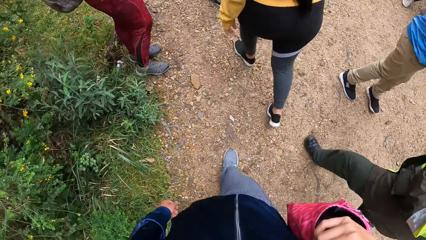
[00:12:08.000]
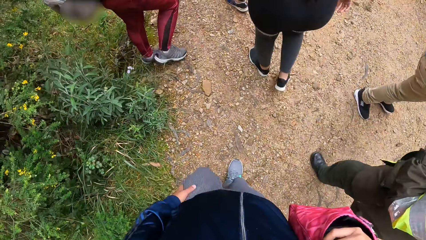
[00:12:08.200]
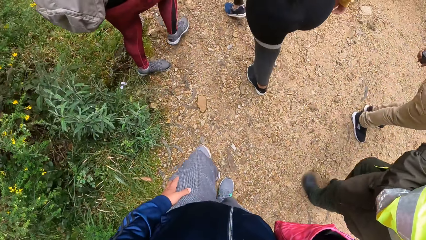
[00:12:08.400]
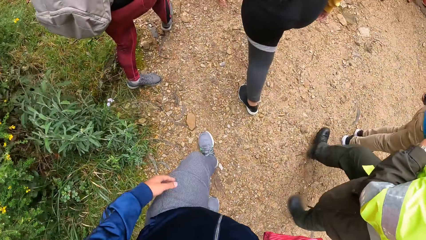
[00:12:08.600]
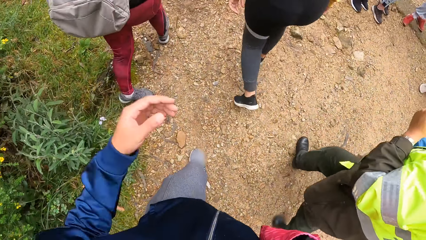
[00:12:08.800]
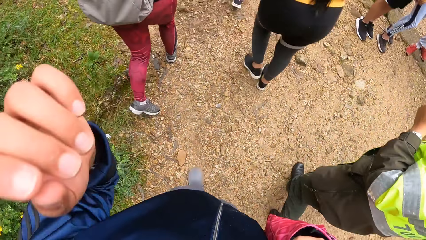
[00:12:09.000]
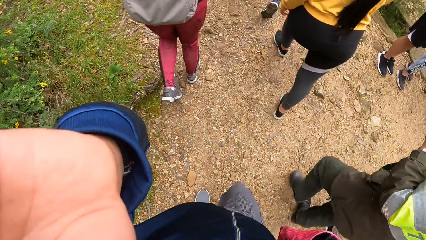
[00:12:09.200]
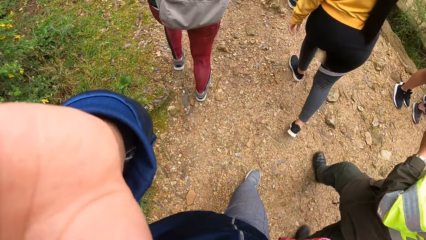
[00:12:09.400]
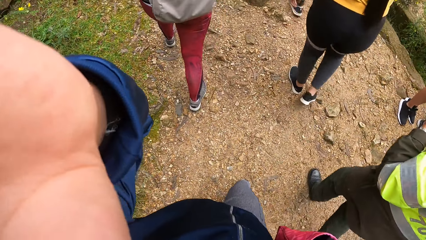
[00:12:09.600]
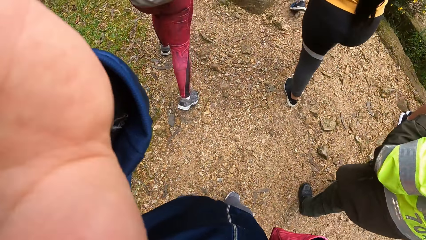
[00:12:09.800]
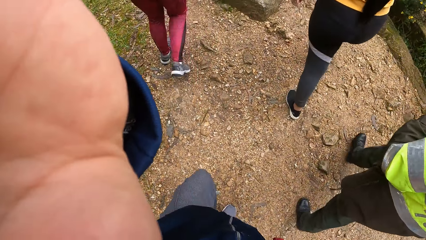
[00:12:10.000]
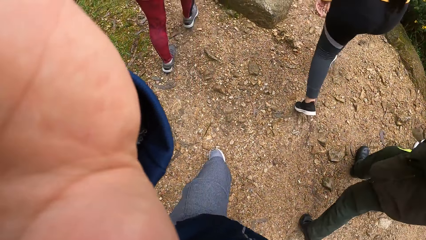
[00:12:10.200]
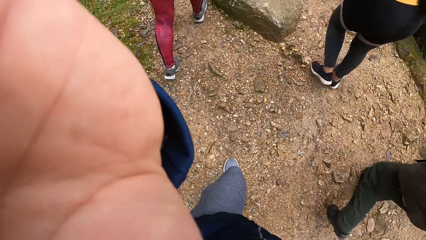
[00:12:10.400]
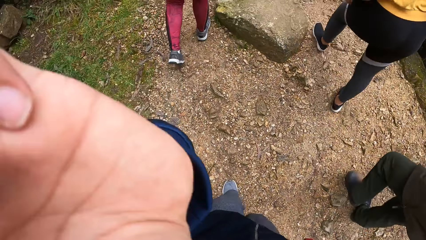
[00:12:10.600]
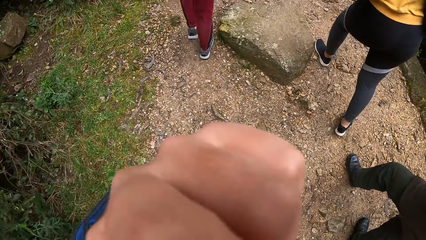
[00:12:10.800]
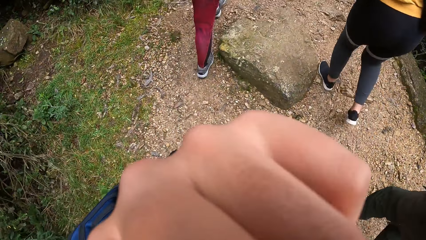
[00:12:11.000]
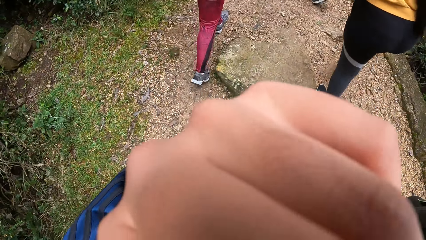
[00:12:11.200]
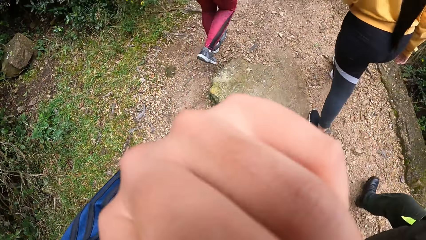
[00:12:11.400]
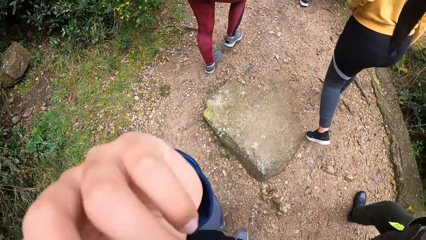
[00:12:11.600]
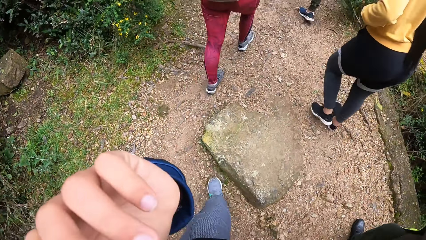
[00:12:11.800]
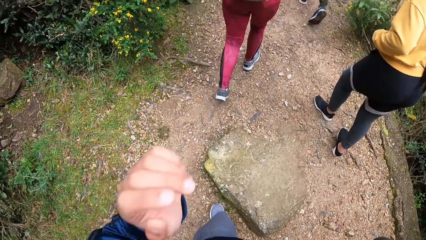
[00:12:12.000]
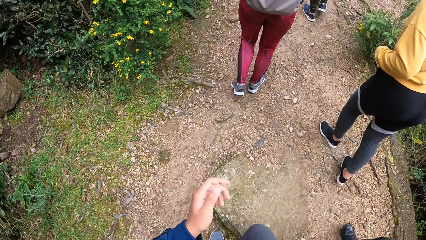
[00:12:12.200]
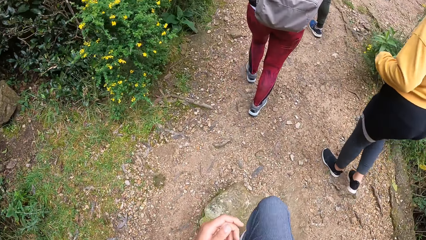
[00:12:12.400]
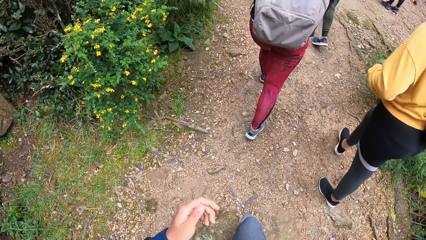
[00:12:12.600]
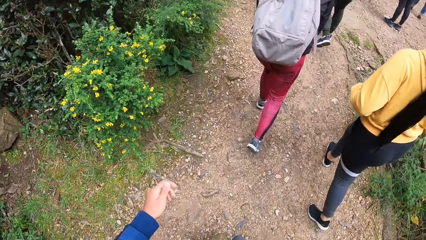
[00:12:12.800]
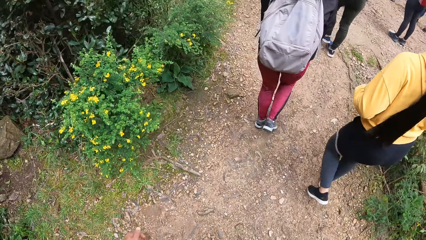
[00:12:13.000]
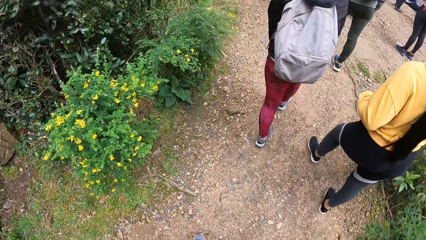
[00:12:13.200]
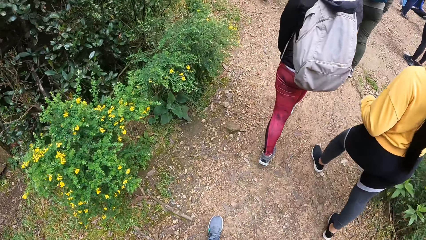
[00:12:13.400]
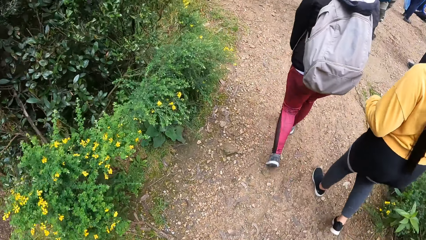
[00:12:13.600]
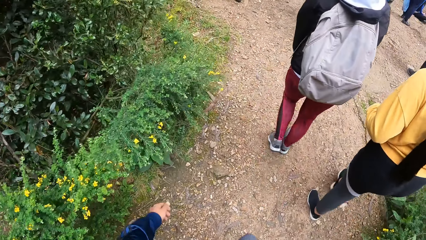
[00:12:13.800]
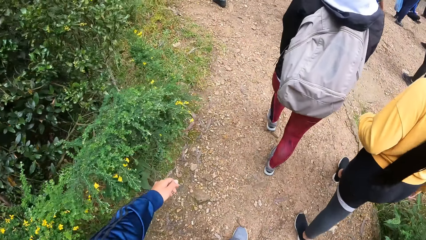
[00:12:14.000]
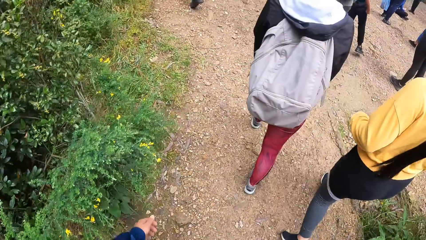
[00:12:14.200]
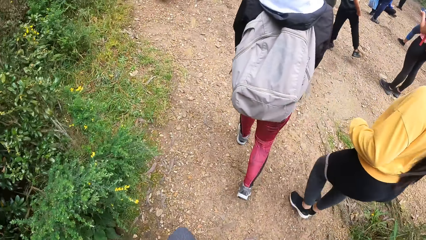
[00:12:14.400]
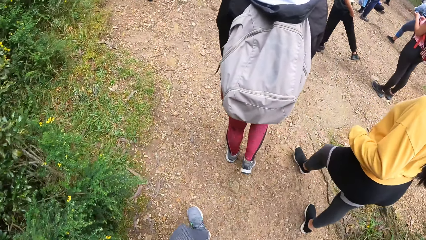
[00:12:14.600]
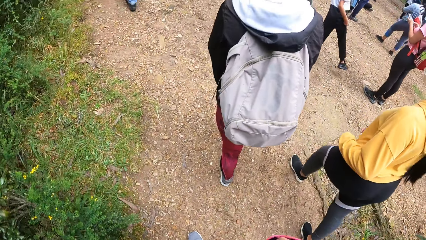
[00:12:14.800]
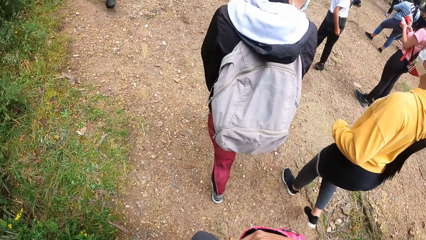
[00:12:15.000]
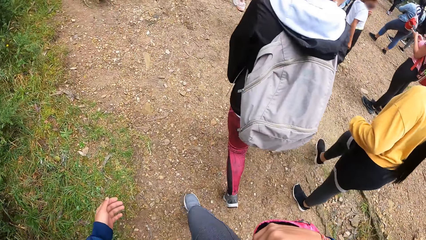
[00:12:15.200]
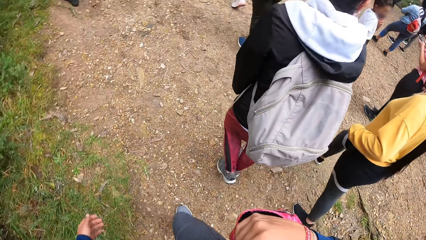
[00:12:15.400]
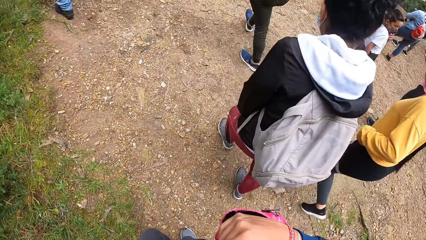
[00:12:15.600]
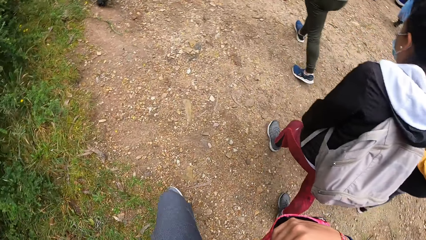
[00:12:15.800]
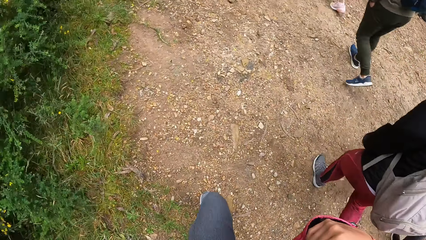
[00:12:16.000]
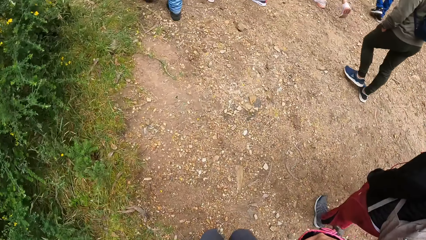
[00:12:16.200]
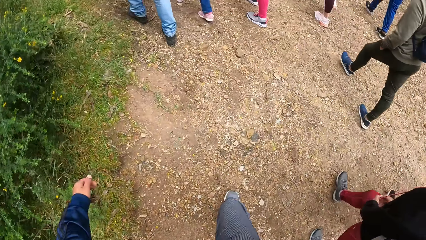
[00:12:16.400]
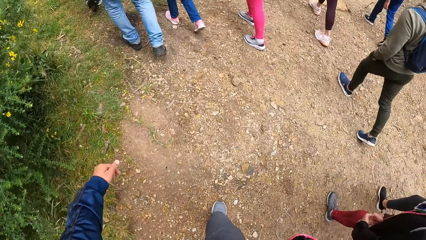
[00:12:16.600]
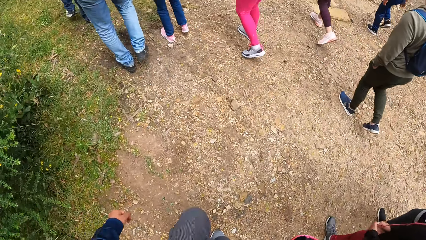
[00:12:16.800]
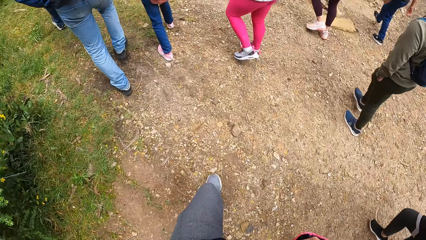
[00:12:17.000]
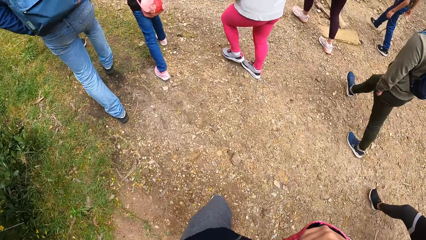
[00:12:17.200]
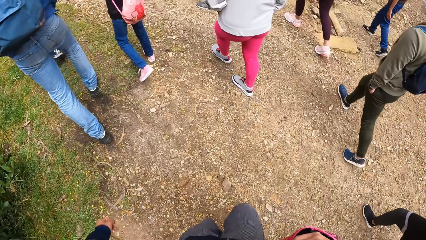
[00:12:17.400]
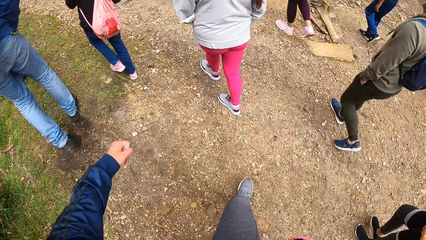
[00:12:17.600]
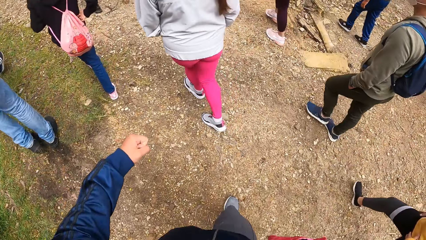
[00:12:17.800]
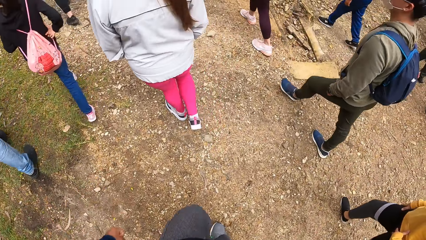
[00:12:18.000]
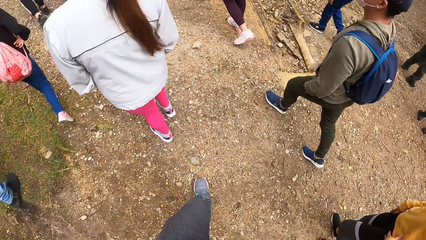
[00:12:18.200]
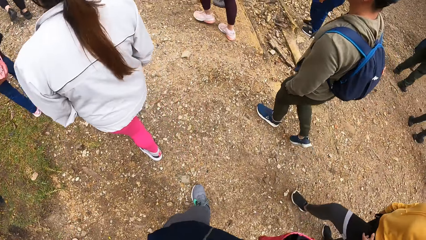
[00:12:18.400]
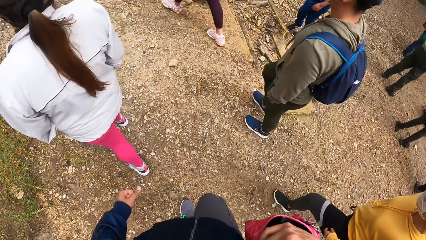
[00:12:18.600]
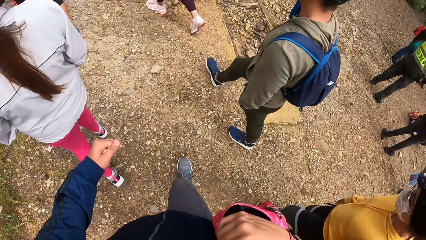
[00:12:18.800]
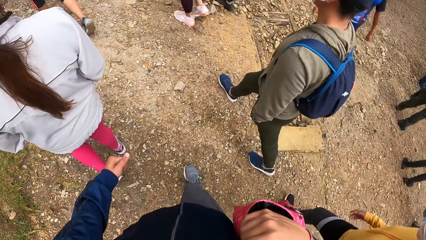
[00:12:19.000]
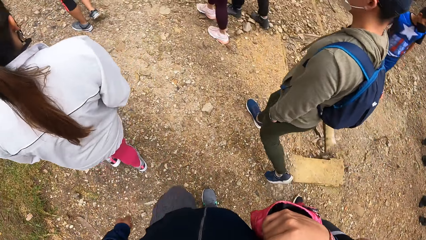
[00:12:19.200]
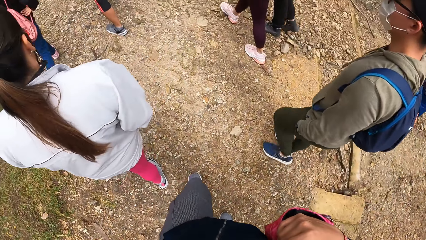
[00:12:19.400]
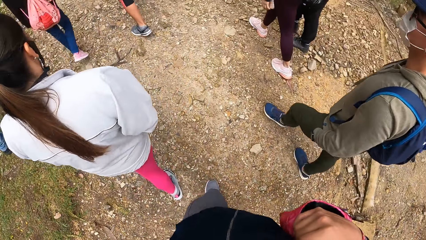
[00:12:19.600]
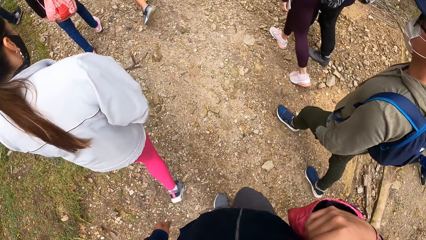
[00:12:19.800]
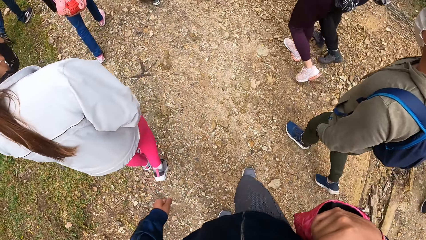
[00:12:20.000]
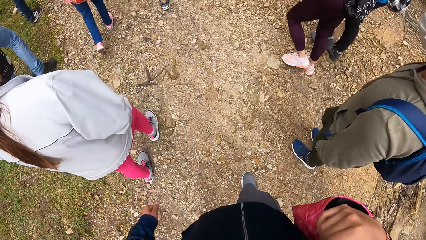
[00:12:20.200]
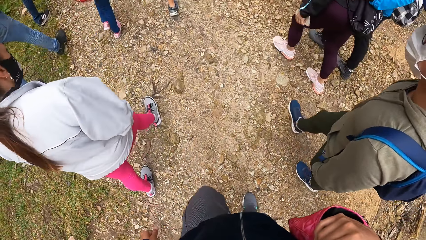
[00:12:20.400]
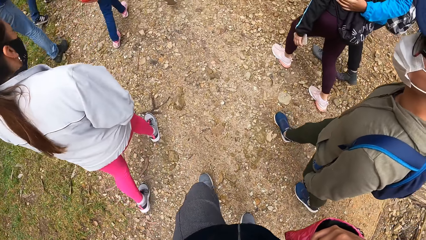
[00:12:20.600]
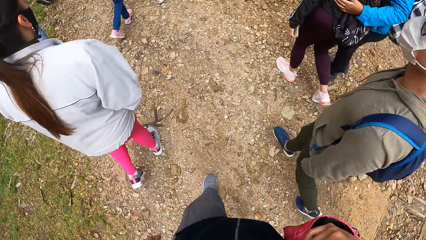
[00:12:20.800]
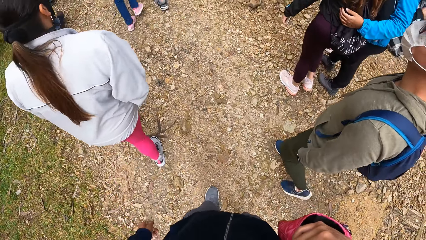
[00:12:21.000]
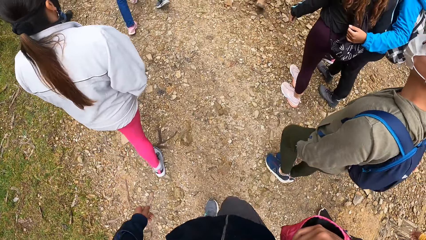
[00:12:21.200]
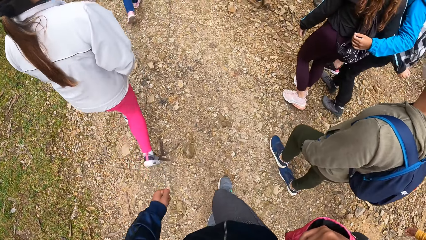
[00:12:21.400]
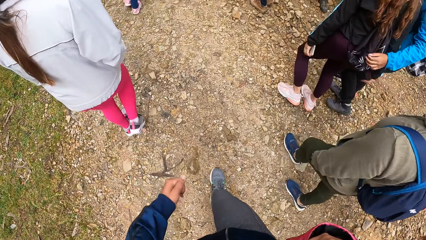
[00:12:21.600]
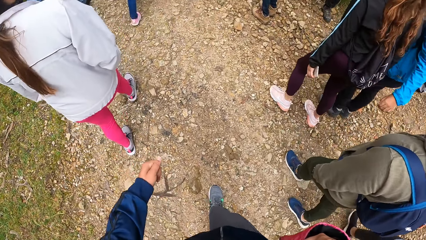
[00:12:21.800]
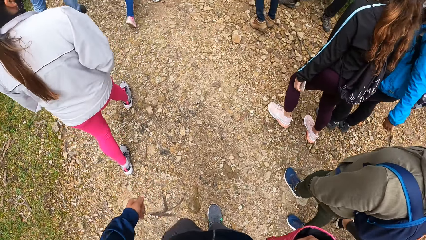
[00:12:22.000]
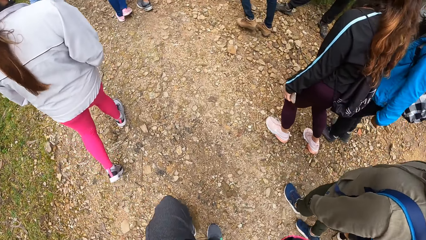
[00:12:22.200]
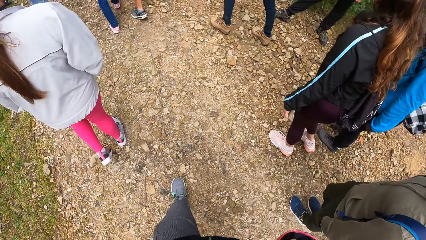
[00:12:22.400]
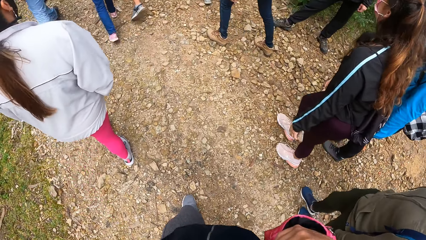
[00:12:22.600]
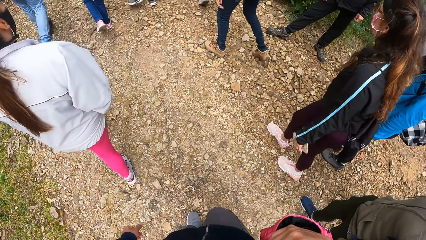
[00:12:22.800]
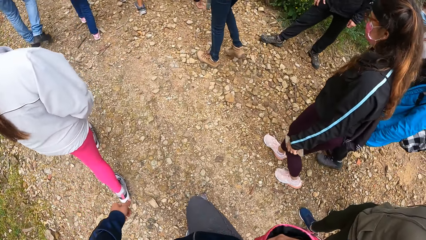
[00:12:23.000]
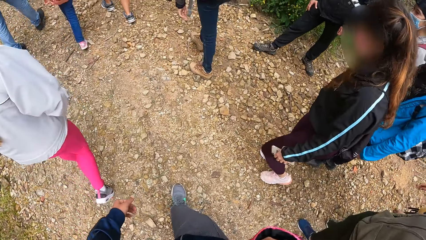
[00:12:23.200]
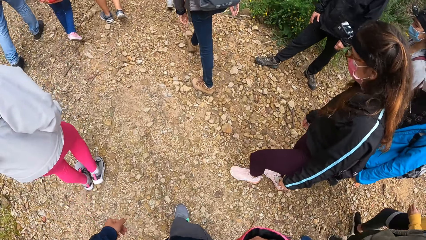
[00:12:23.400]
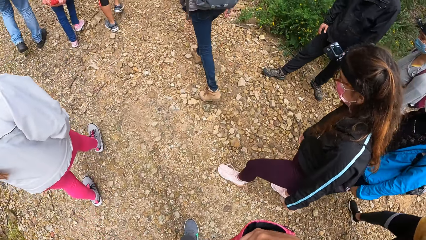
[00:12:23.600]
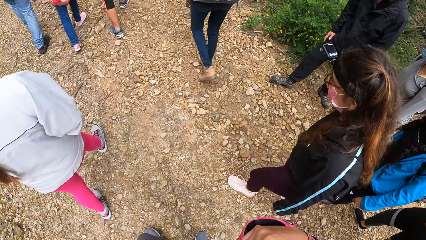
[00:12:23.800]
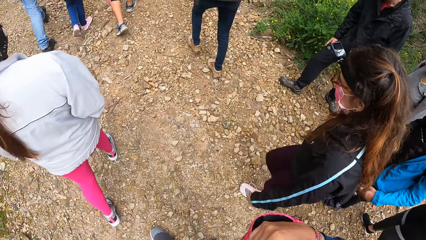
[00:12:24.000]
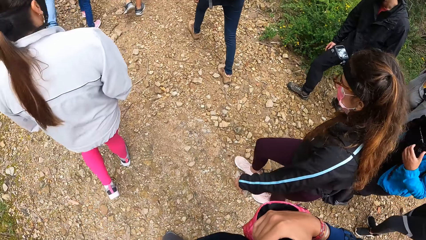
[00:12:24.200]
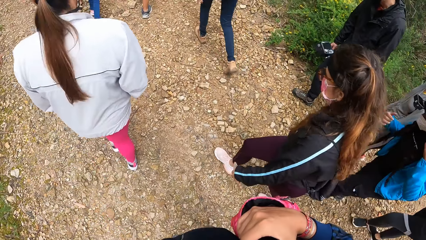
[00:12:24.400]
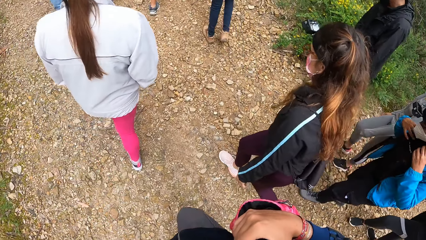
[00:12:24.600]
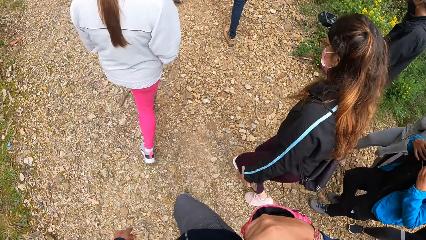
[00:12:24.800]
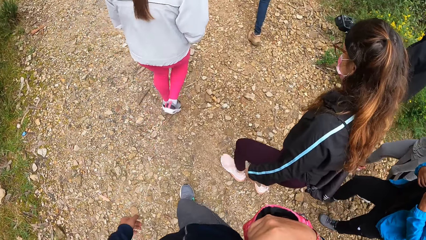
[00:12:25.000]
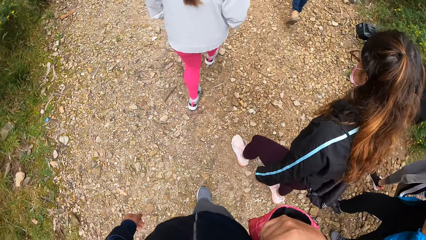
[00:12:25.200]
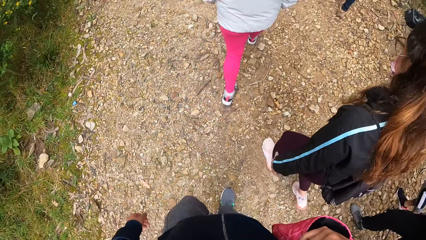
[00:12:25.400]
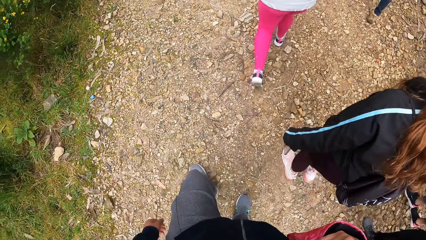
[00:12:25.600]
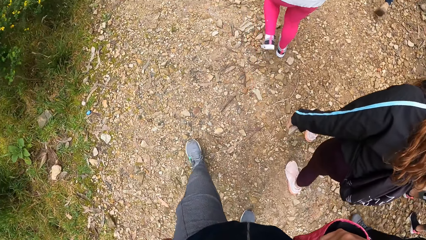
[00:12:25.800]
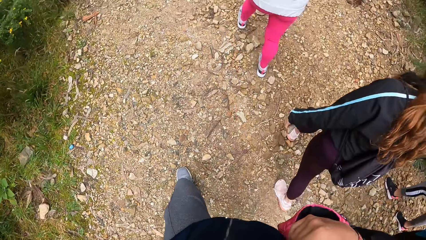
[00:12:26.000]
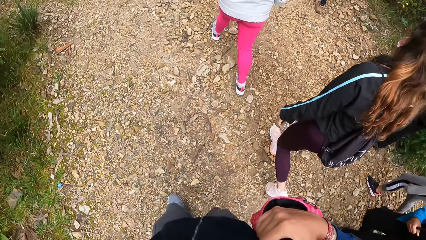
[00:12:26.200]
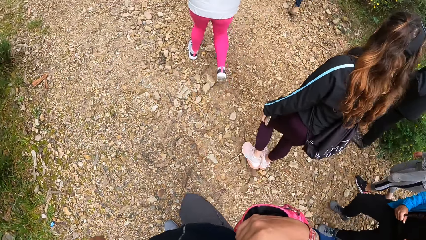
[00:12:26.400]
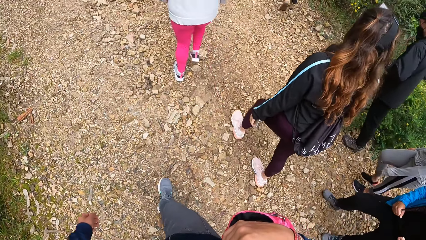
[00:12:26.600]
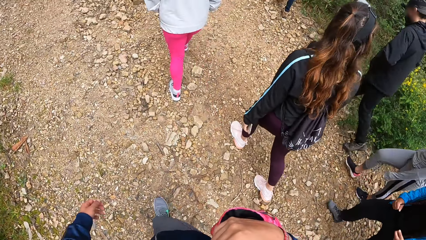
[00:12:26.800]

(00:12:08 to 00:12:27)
The camera wearer raises his left hand to his face. He adjusts the camera. A woman walks. The camera wearer moves. A man walks. The camera wearer walks. Another woman walks.
